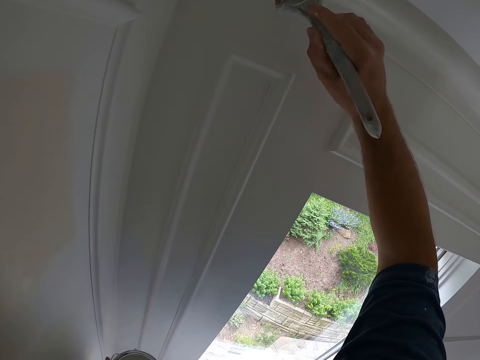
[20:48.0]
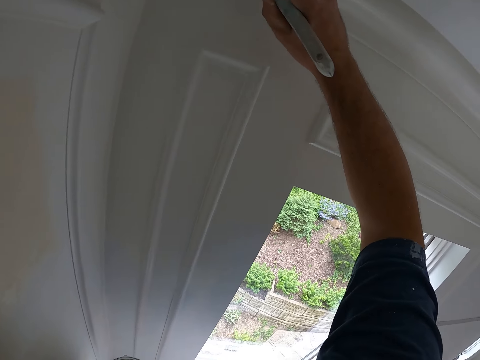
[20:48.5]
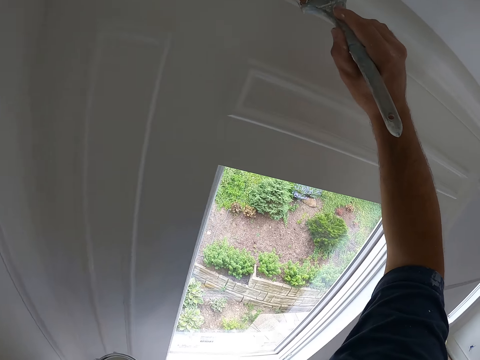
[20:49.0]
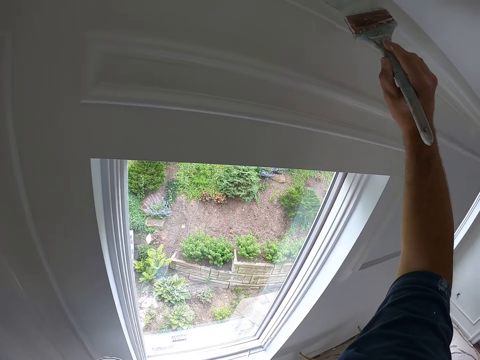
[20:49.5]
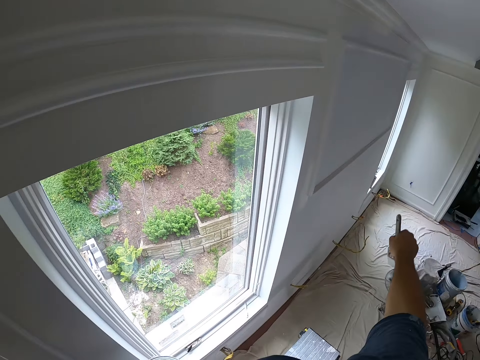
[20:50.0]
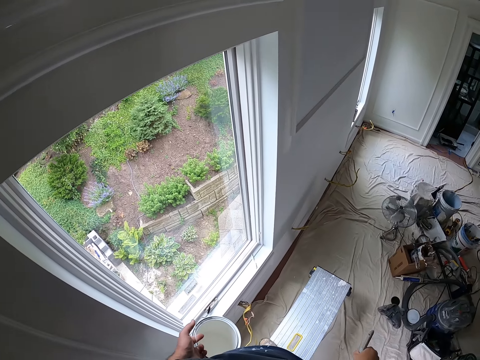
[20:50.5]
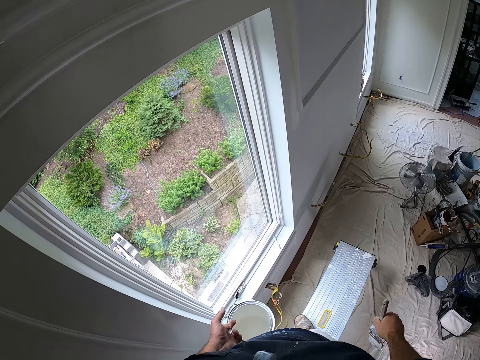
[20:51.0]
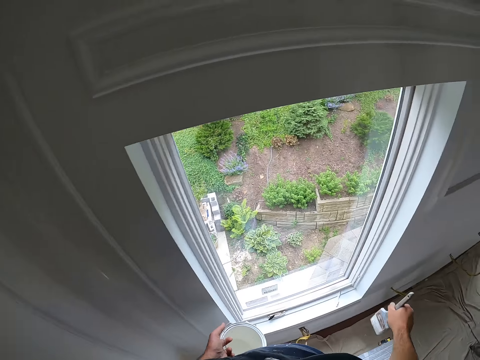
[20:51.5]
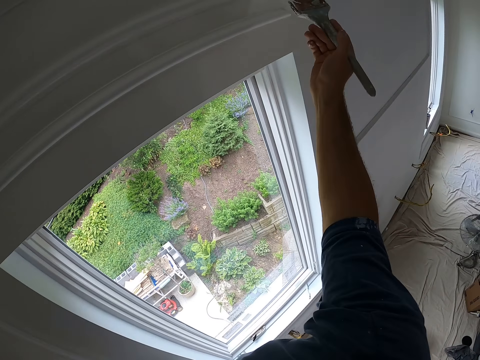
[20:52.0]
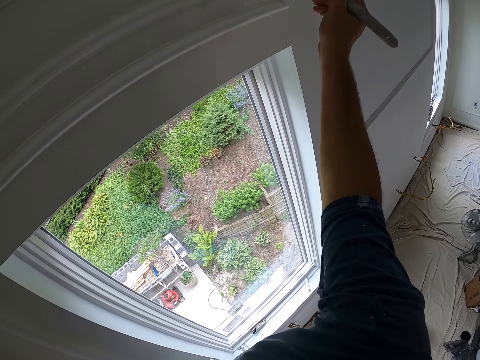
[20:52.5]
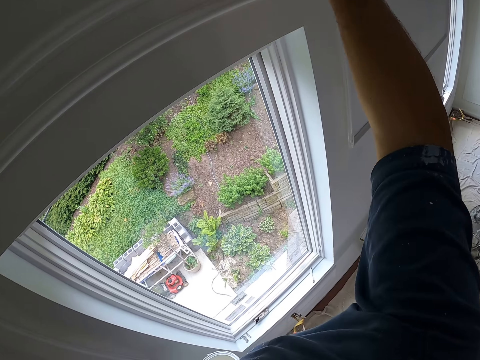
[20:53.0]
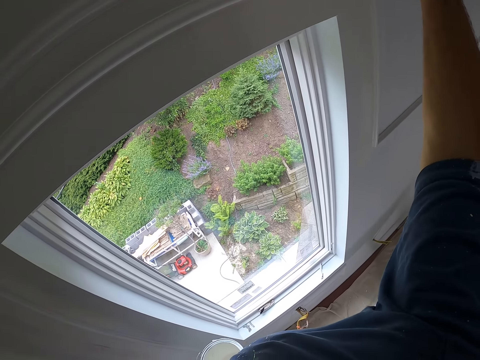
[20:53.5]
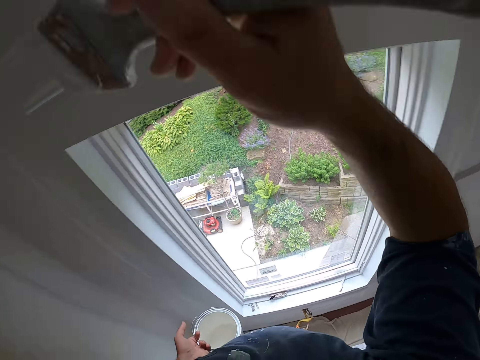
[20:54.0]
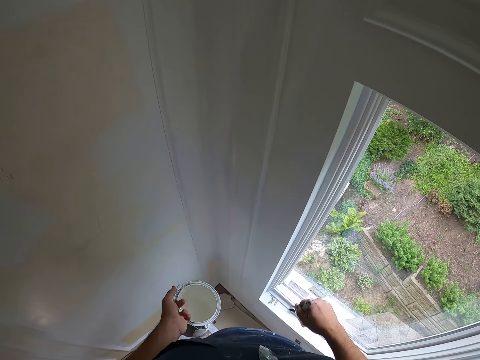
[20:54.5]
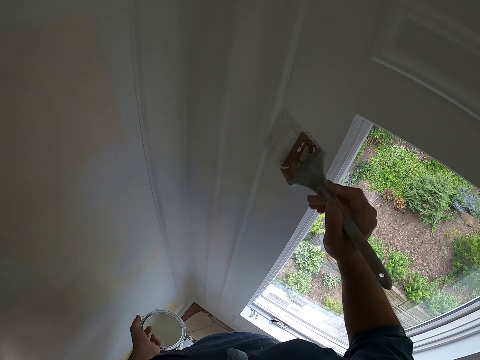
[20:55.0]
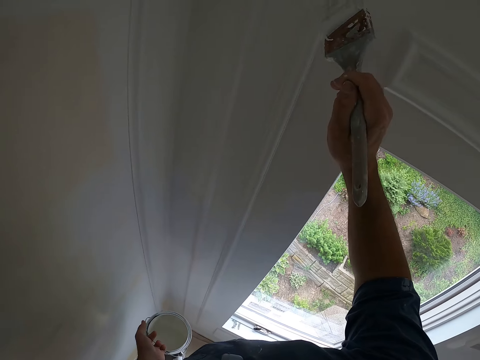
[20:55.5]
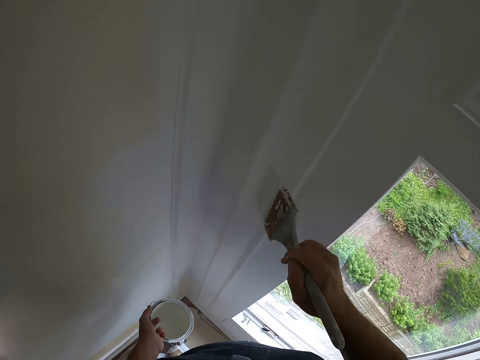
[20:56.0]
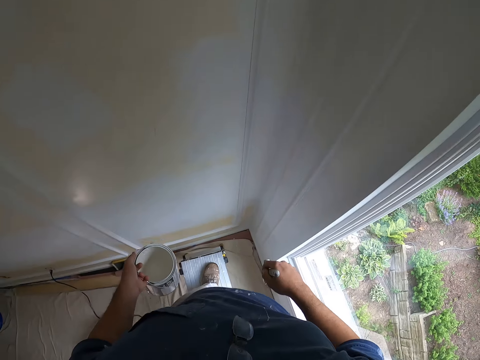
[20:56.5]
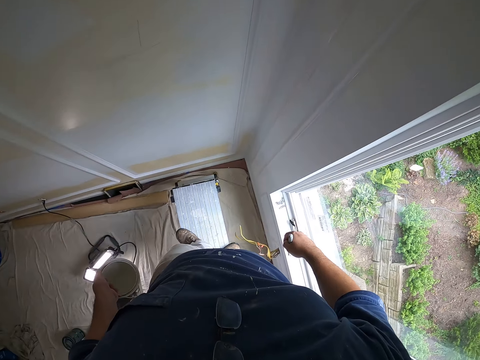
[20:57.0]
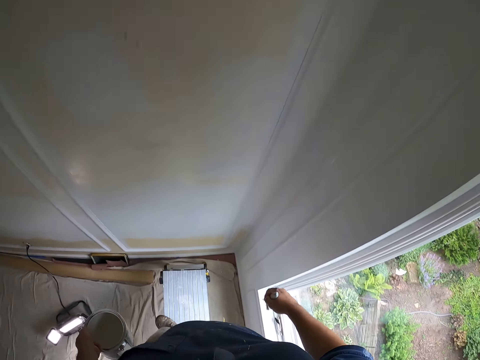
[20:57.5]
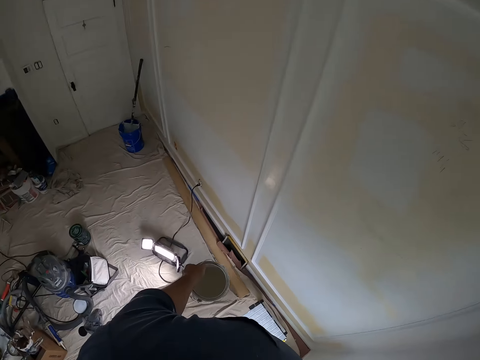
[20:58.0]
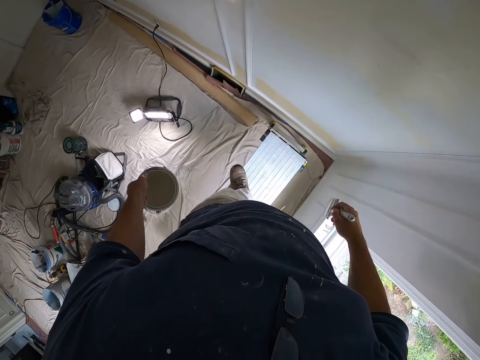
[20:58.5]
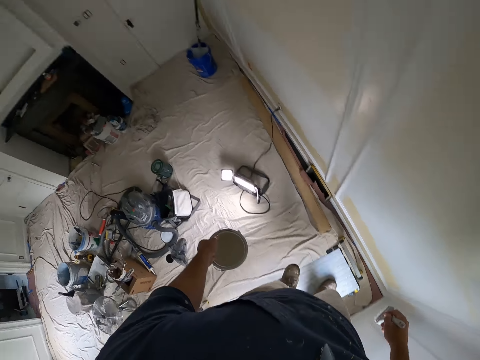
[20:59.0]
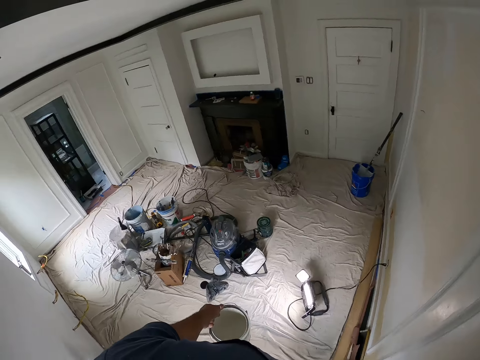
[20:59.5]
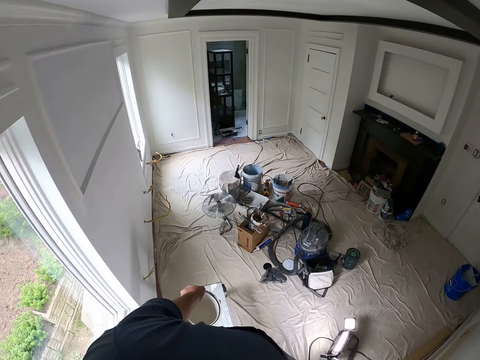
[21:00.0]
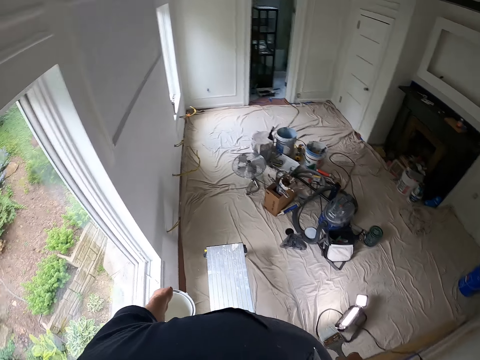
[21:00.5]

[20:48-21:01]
The camera wearer removes the paint brush from the wall. He looks around the room. He paints the wall with the paint brush in his right hand. He removes the paint brush from the wall. He paints the wall with the paint brush in his right hand. He removes the paint brush from the wall. He looks around the room.

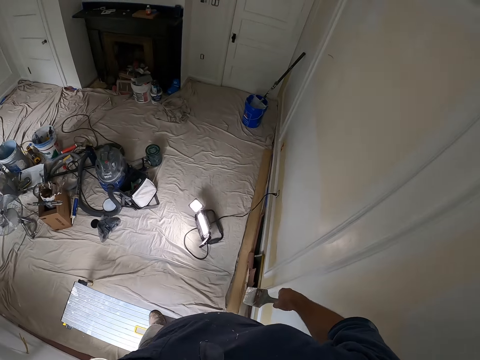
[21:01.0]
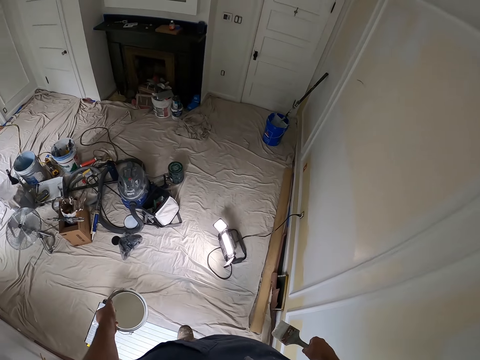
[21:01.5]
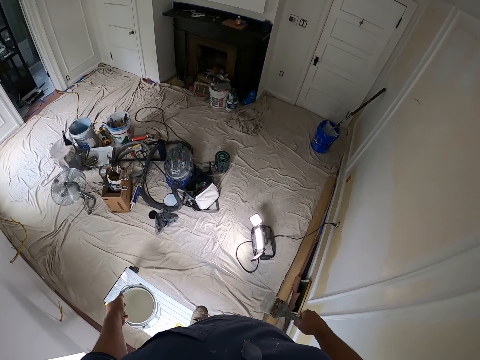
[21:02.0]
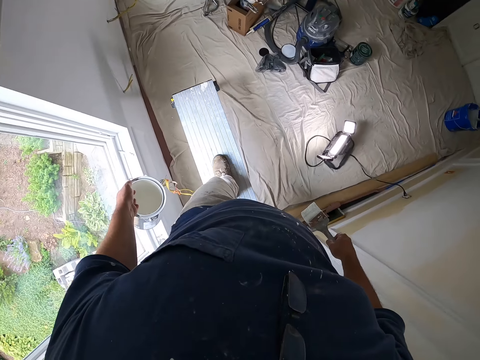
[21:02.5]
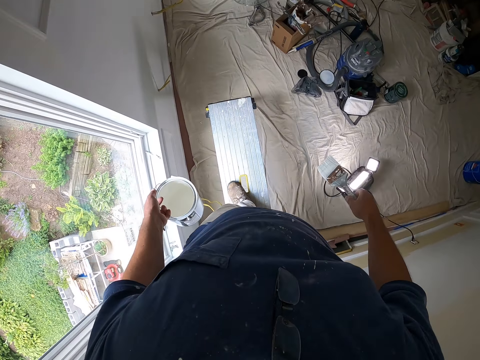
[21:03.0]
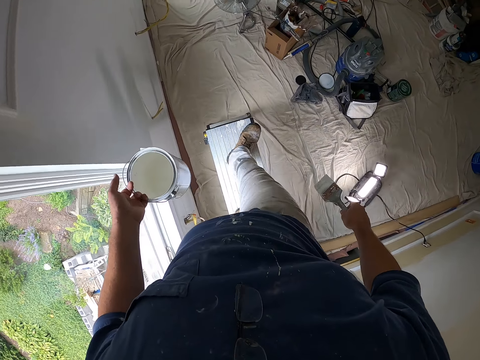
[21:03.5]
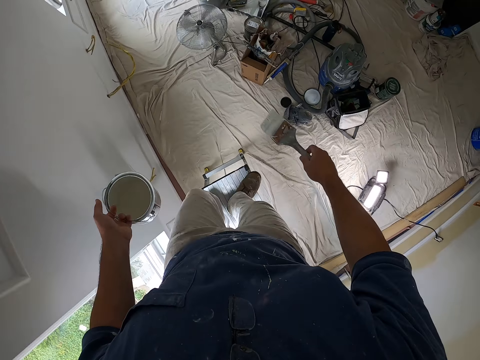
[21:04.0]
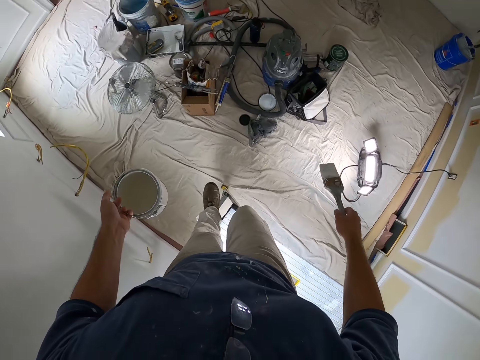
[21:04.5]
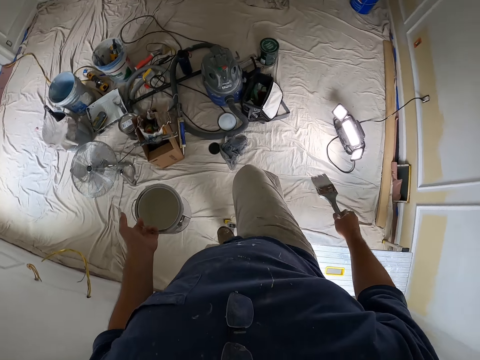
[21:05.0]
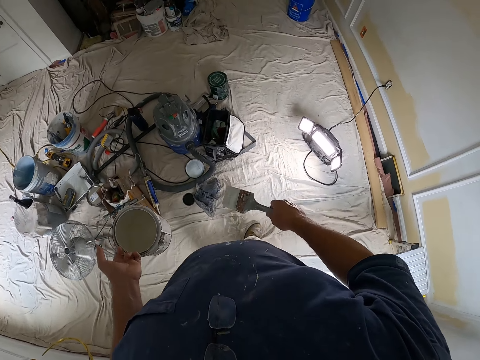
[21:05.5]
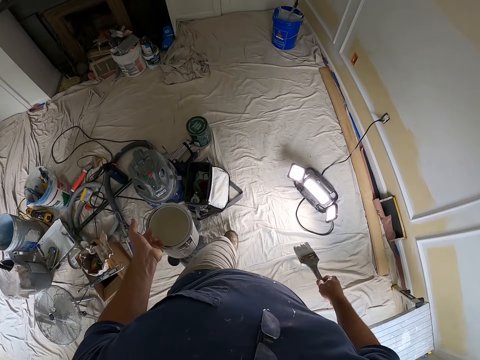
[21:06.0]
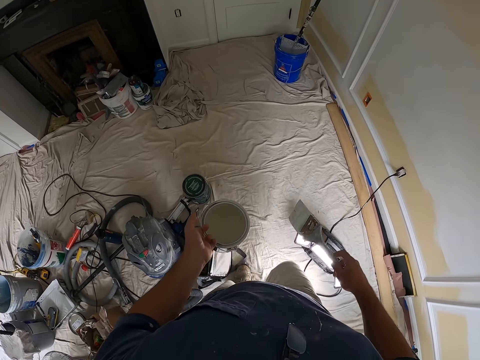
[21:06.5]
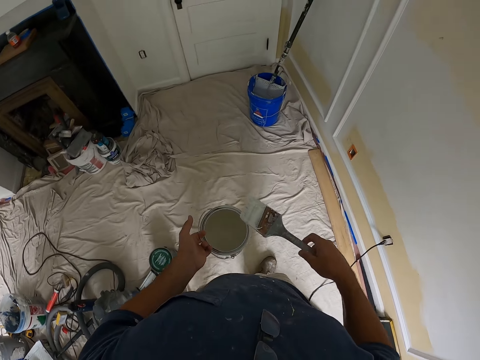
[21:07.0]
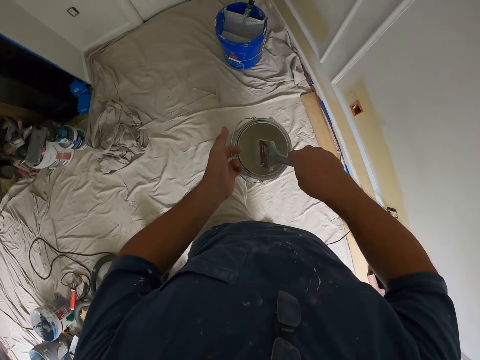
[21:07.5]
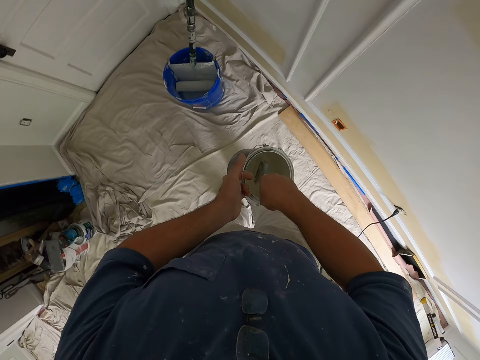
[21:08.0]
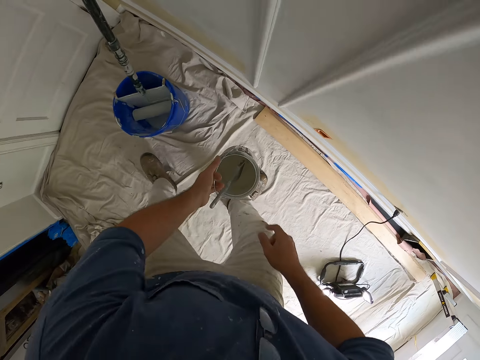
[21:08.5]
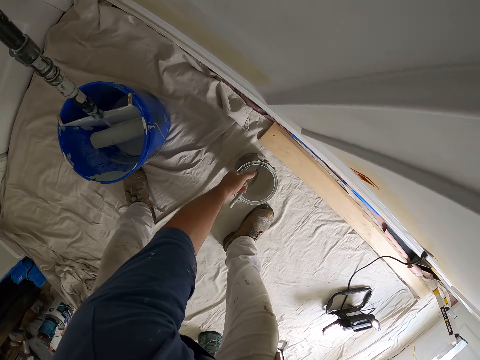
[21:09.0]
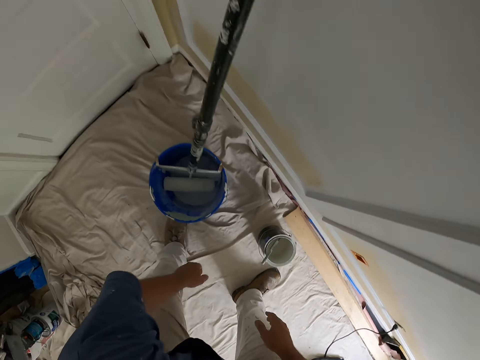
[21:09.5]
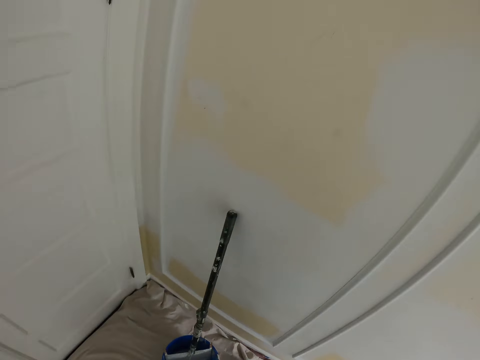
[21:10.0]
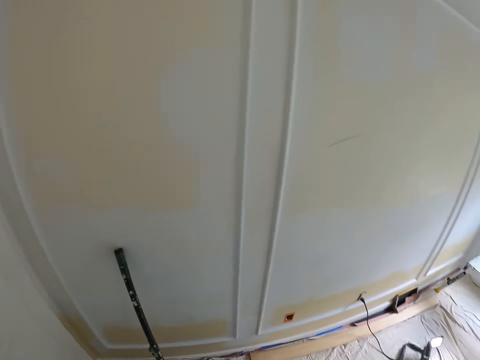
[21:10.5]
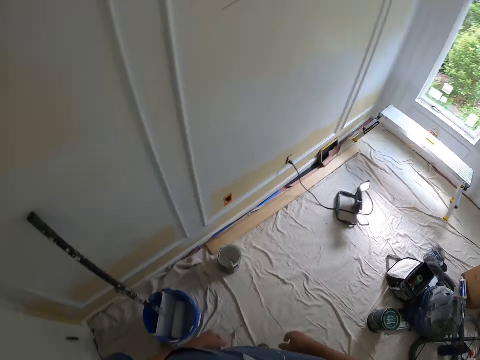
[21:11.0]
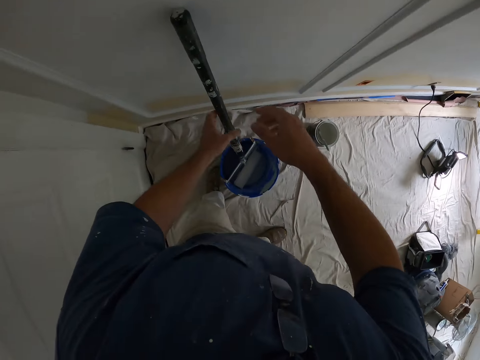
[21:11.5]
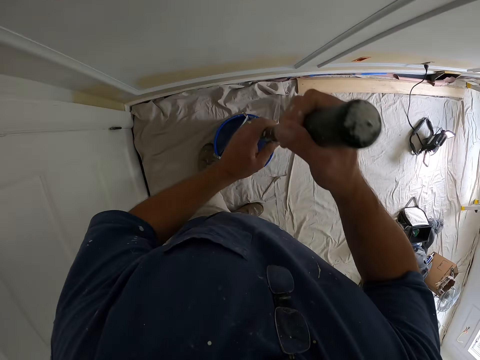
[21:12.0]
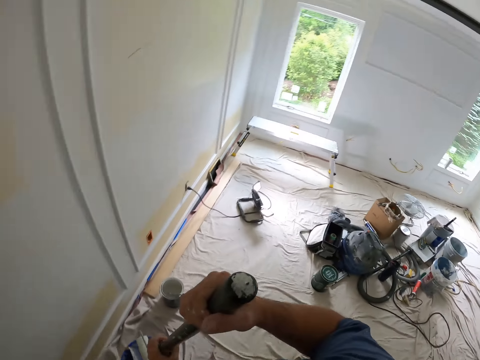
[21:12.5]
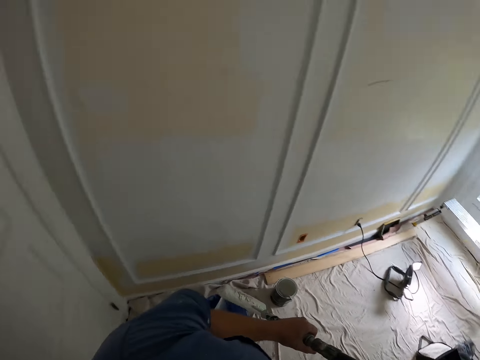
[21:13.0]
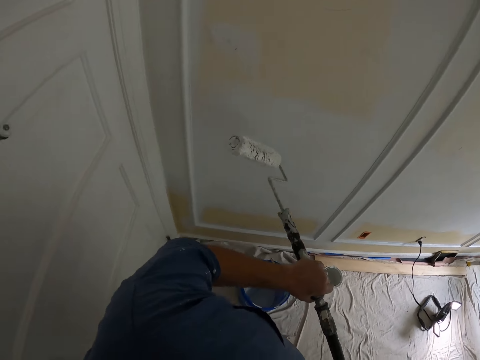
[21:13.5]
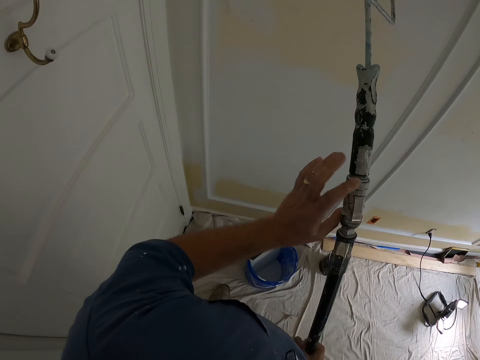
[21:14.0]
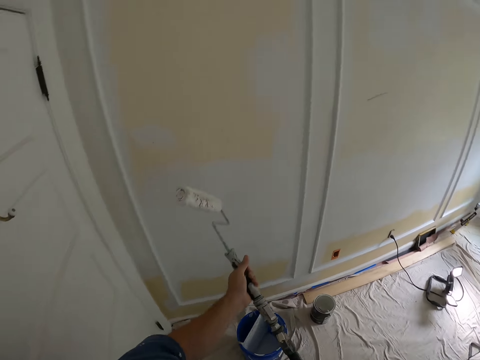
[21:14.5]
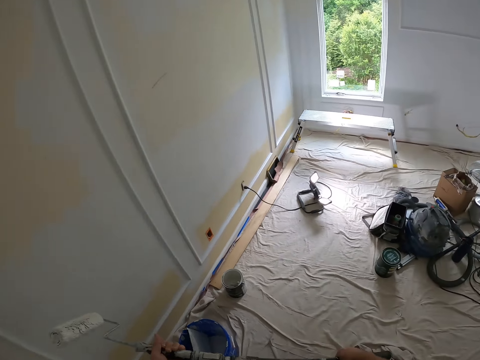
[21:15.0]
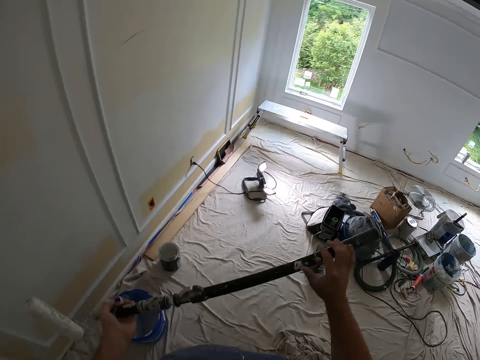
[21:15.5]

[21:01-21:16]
The camera wearer walks towards another wall. He drops the paint brush into the paint container in his left hand. He drops the paint container in his left hand on the floor. He removes a paint roller from a paint bucket with his hands. He paints the wall.
